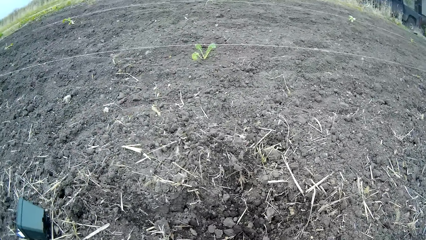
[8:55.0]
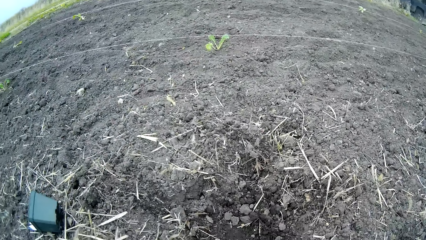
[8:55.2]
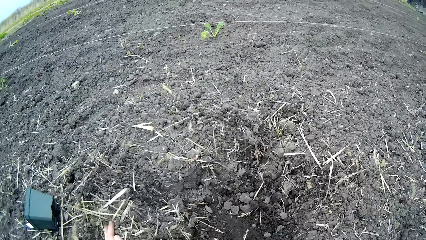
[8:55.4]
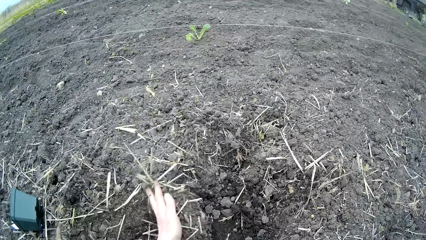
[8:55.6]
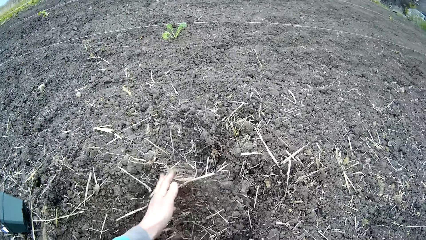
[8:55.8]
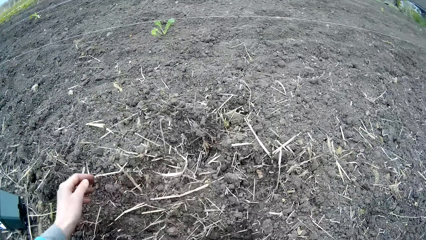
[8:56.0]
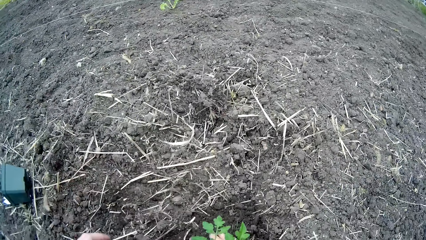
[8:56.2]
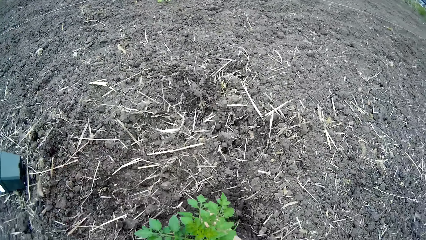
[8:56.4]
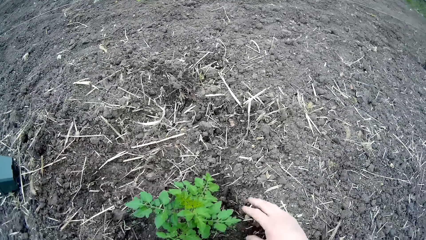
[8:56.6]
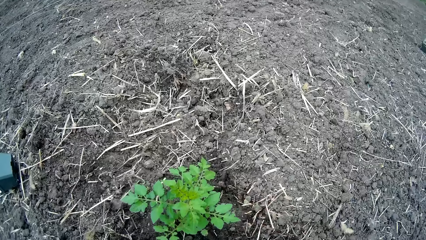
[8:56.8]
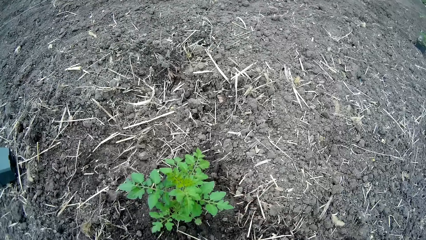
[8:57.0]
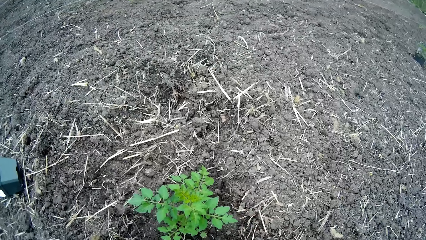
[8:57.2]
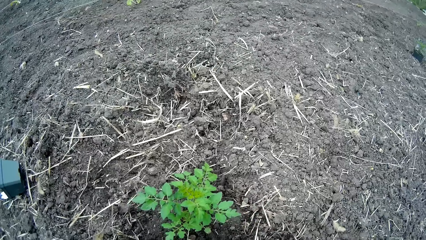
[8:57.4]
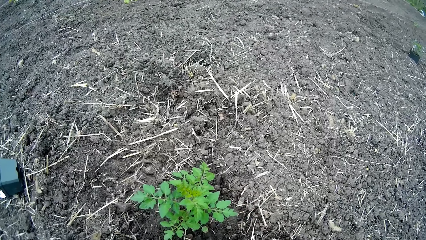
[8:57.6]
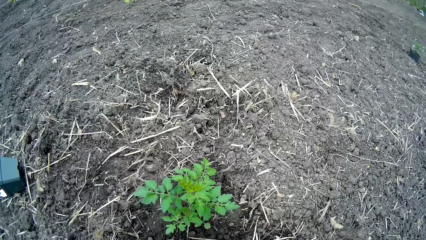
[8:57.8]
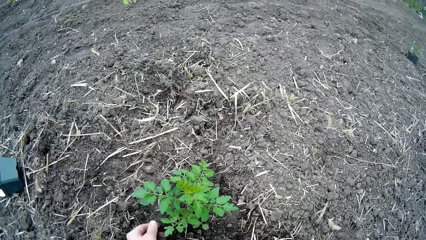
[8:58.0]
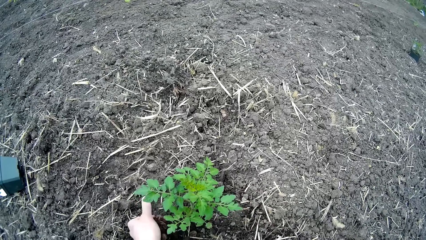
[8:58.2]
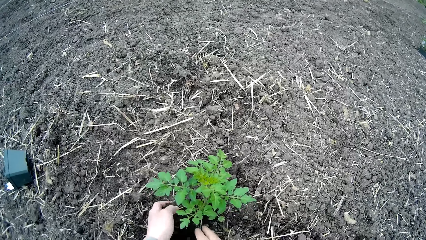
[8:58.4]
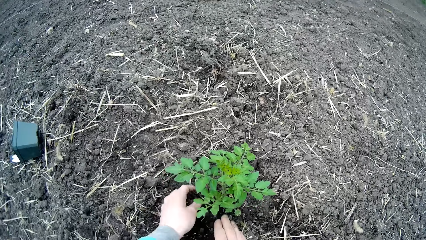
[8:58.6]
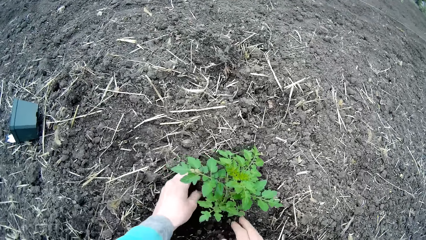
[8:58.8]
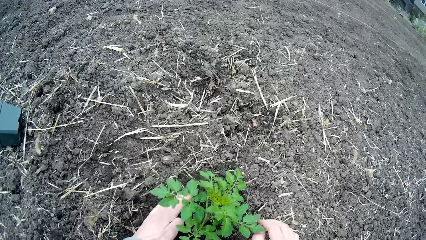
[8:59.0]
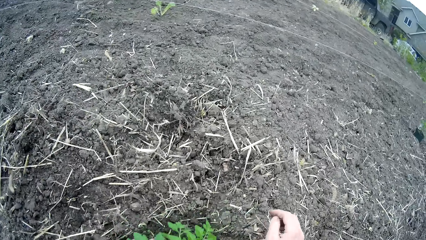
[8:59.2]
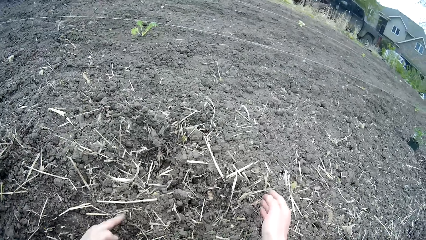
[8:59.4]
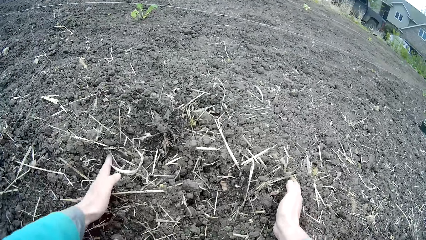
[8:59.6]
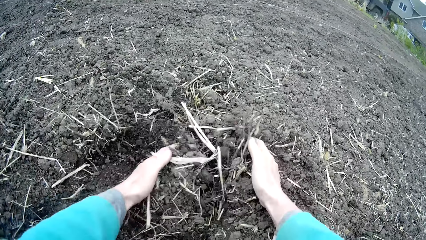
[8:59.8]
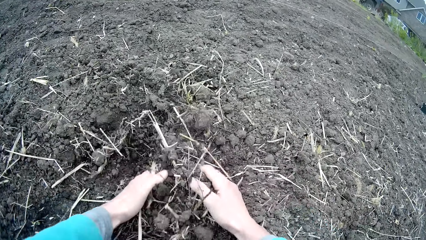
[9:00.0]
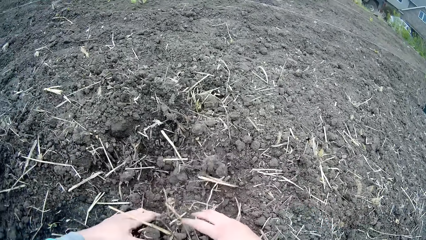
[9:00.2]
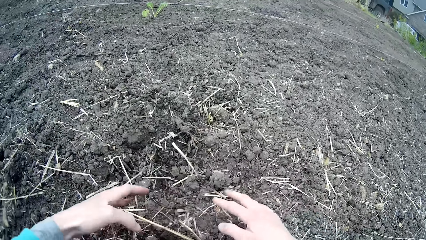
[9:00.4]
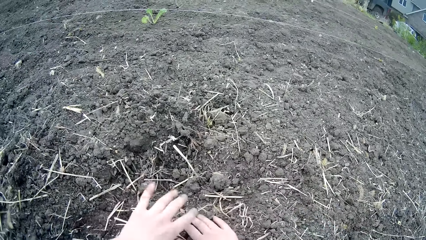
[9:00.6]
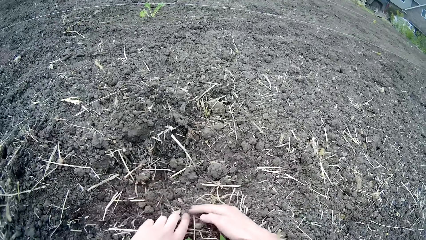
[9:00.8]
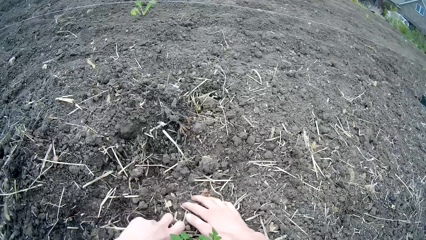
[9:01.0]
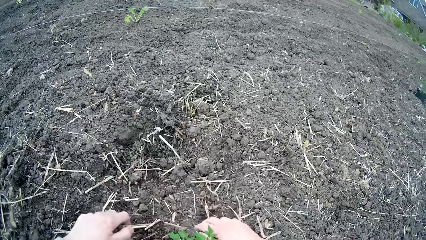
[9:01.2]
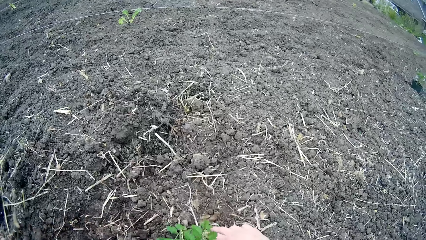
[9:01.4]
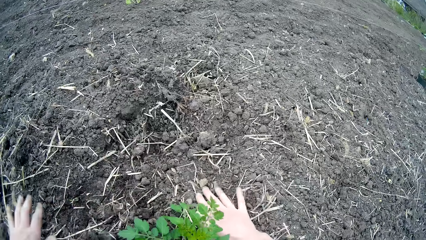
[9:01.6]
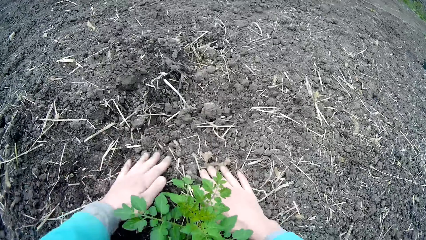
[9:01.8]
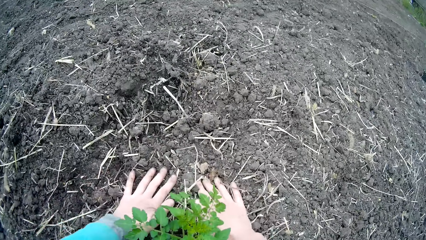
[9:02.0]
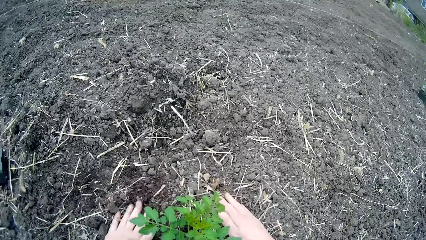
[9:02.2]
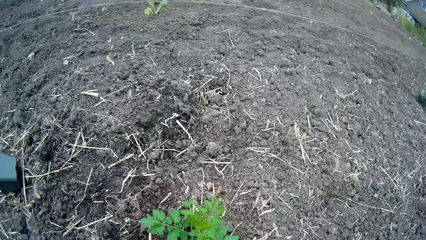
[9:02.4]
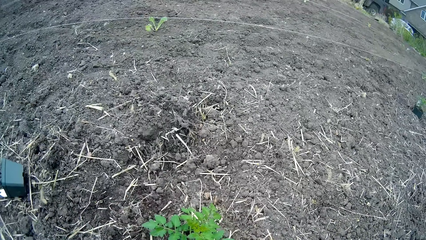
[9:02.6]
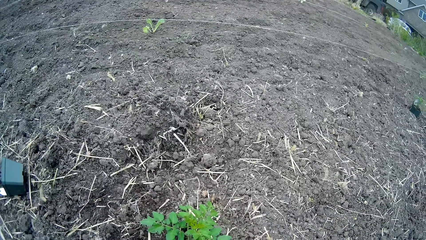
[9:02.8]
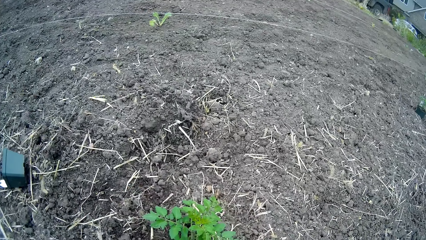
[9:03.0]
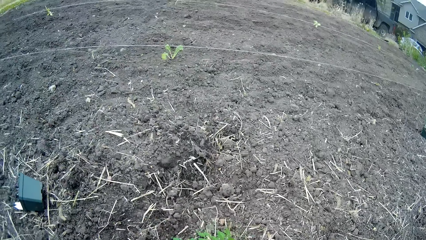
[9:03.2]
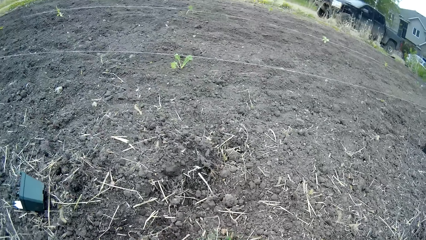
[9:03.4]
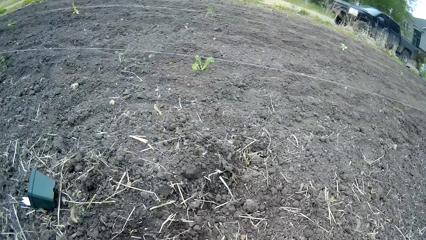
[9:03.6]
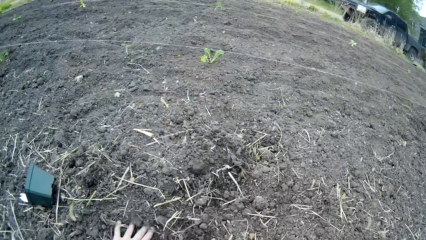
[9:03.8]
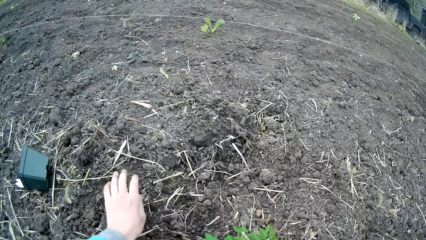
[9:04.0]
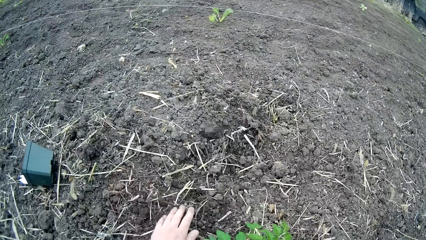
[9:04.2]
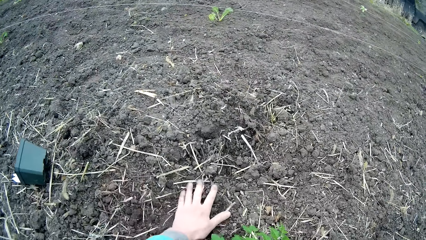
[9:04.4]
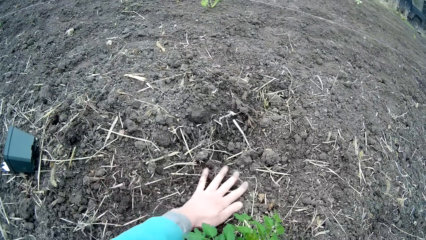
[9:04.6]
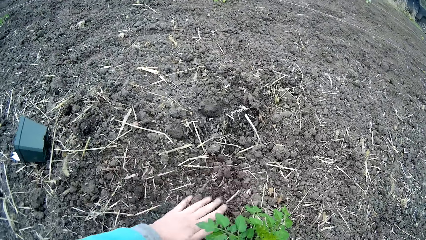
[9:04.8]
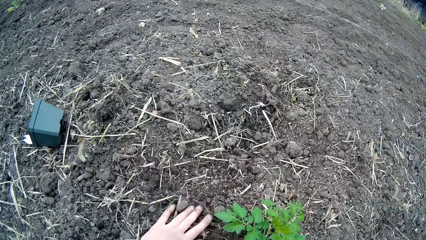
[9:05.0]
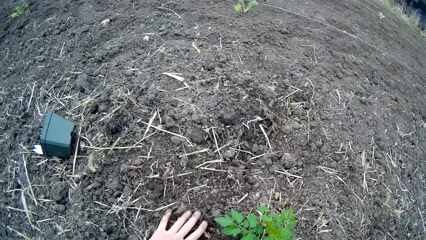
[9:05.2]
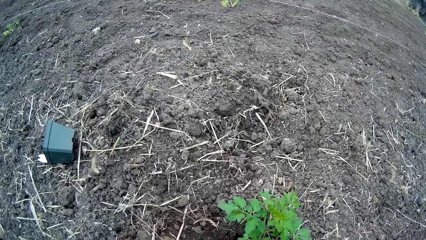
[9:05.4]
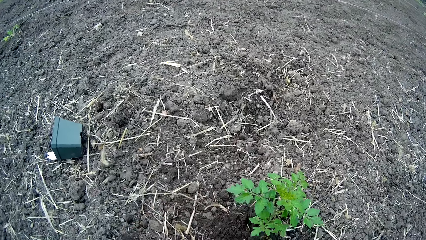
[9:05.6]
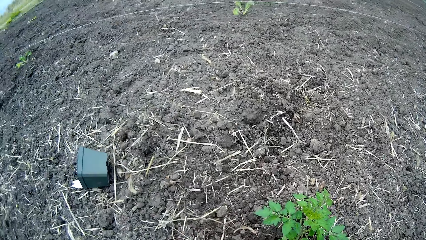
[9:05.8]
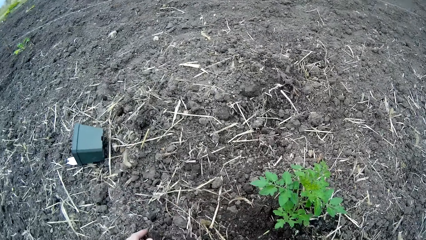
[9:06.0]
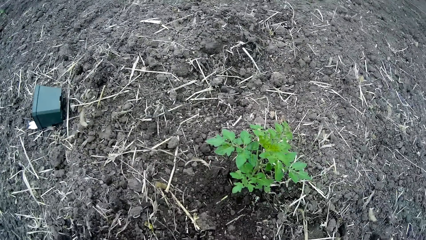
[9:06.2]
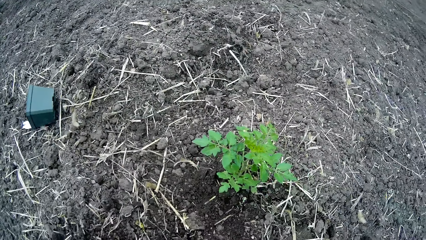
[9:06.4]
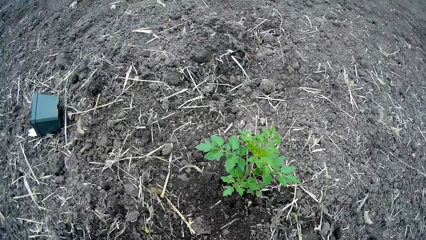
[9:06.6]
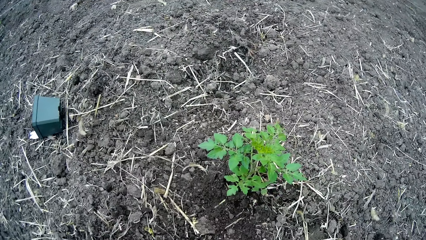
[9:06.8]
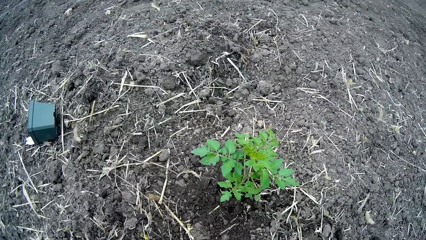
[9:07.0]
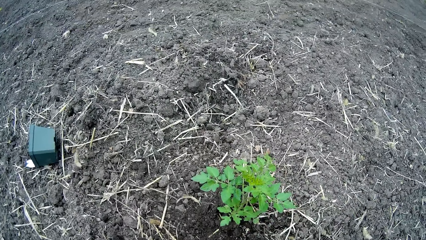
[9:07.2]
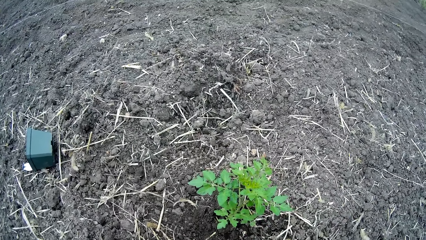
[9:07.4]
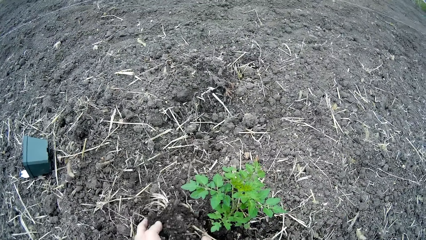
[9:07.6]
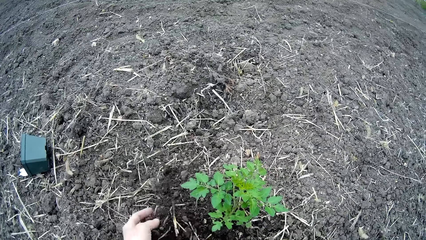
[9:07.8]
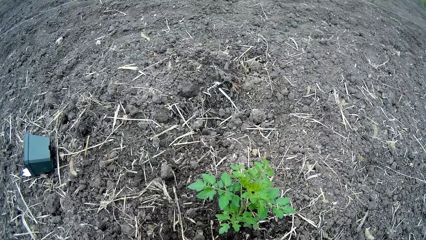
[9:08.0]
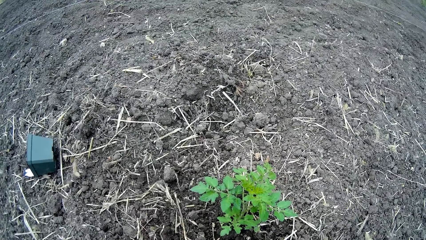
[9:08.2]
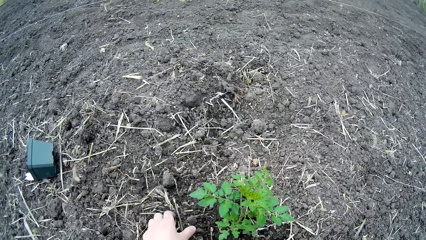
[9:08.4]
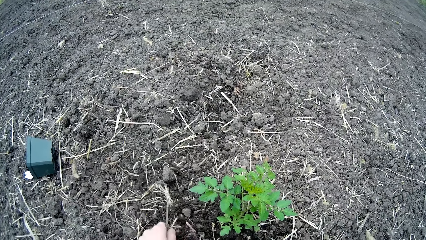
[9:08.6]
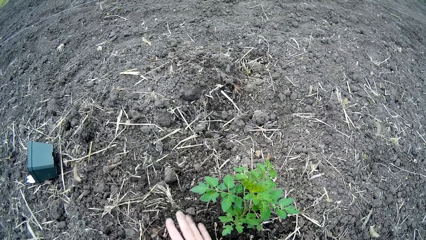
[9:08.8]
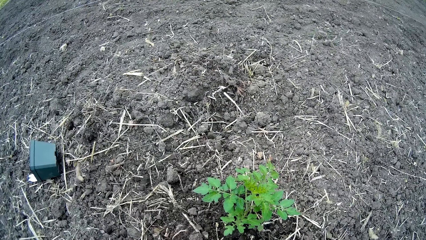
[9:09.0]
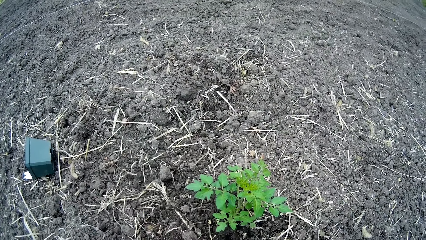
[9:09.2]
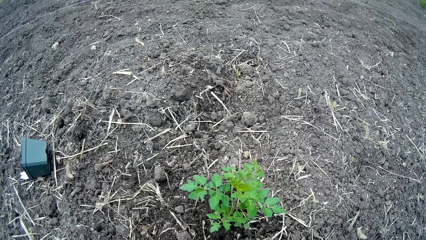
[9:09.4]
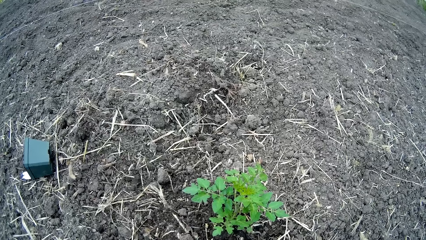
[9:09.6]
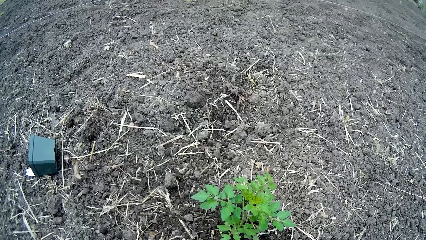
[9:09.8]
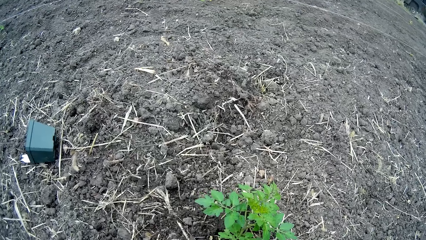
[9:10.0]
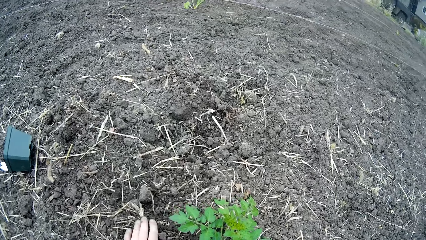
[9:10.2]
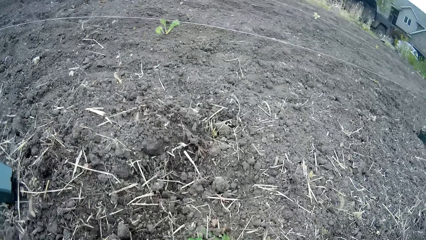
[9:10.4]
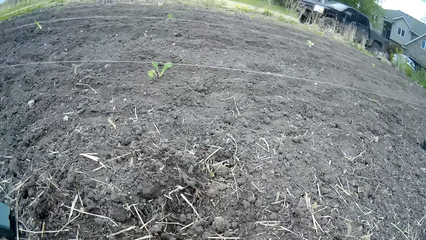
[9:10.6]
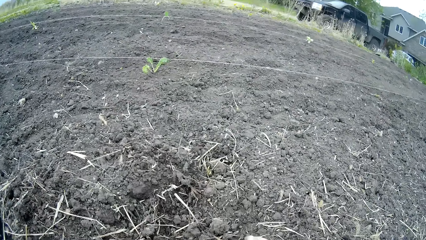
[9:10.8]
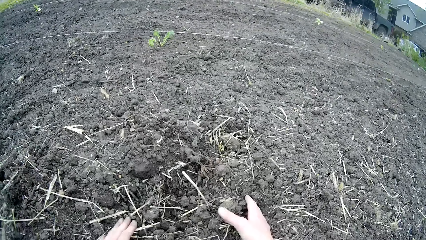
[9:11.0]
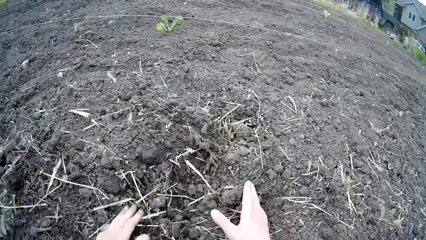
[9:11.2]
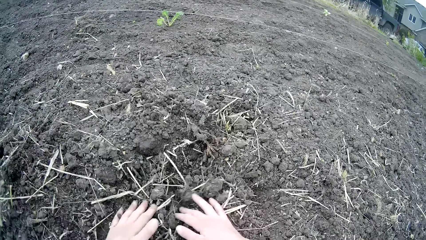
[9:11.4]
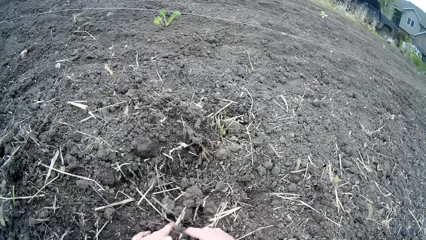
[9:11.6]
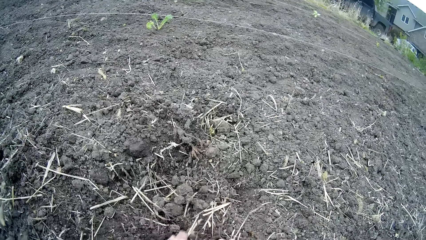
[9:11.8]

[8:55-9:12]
The camera wearer scoops soil with both hands. They look around. They scratch sand with the left hand. They look around. They remove dust from the soil.
